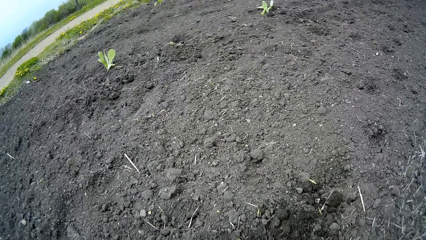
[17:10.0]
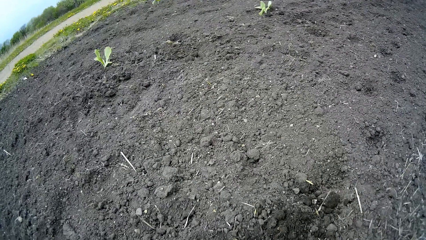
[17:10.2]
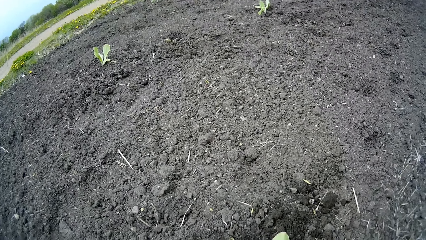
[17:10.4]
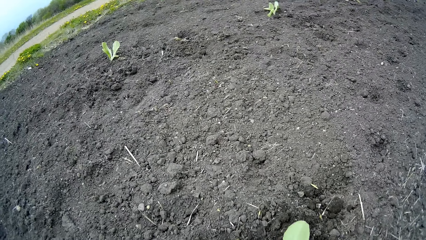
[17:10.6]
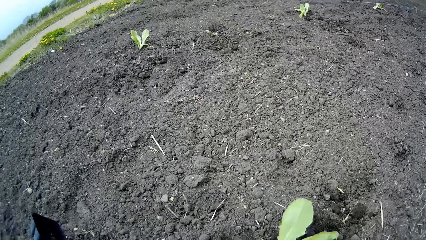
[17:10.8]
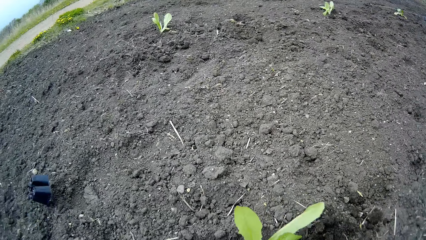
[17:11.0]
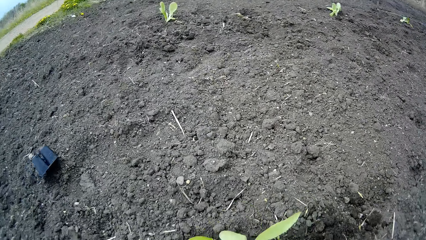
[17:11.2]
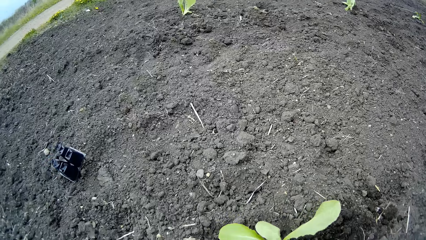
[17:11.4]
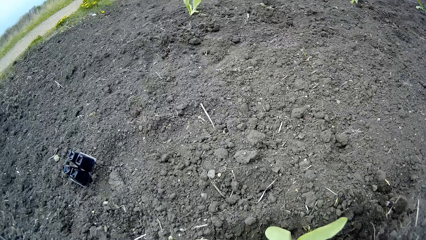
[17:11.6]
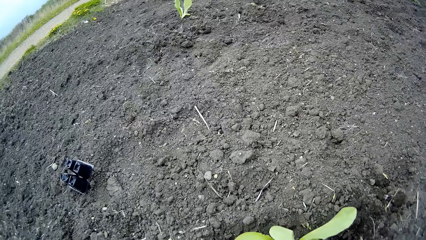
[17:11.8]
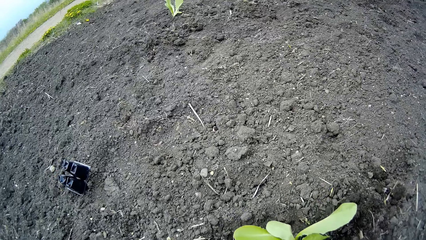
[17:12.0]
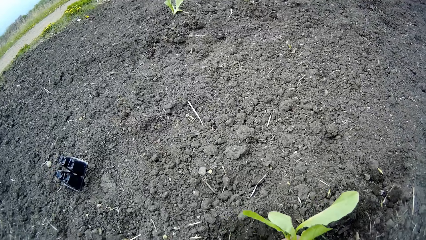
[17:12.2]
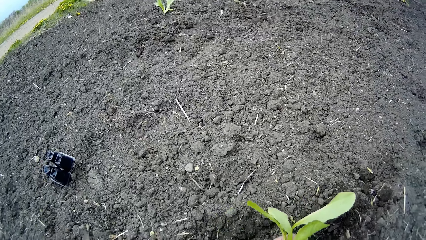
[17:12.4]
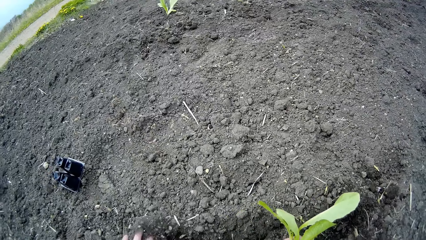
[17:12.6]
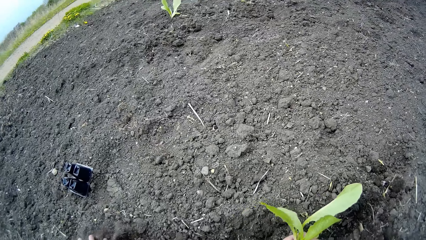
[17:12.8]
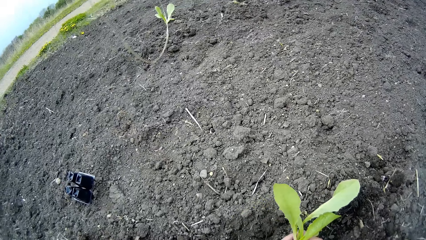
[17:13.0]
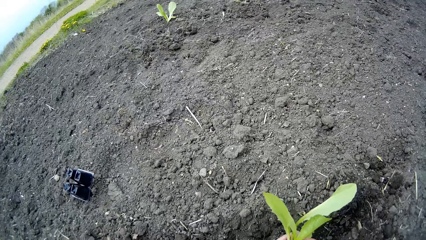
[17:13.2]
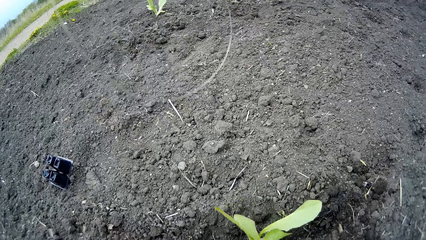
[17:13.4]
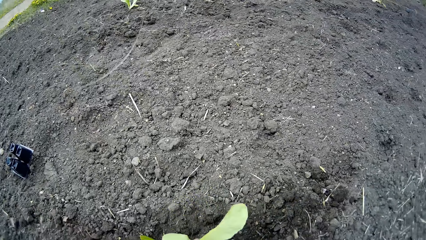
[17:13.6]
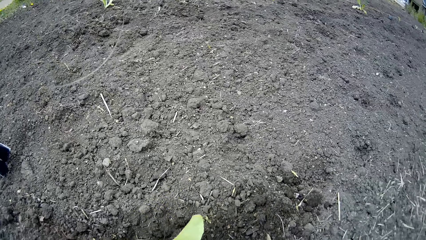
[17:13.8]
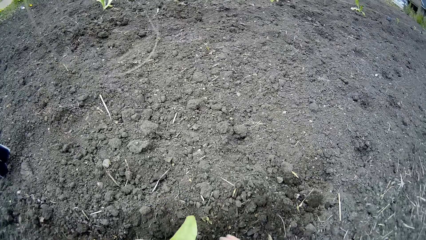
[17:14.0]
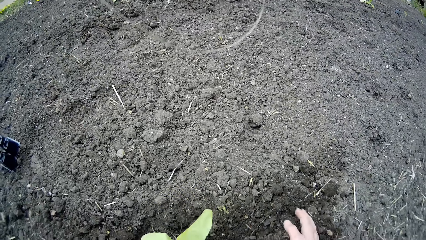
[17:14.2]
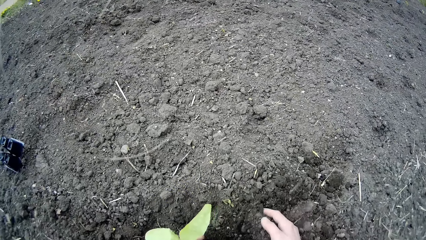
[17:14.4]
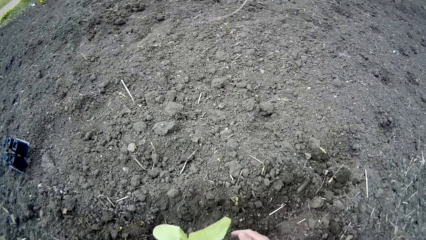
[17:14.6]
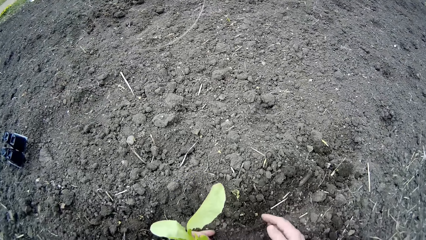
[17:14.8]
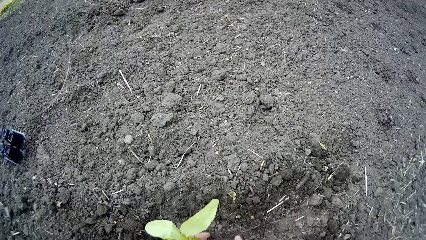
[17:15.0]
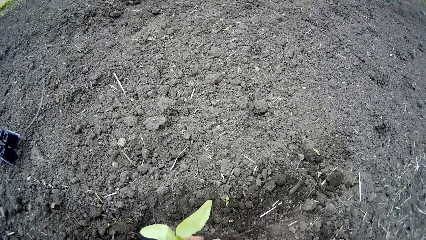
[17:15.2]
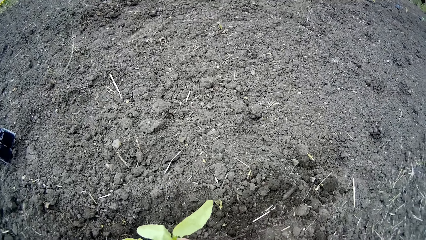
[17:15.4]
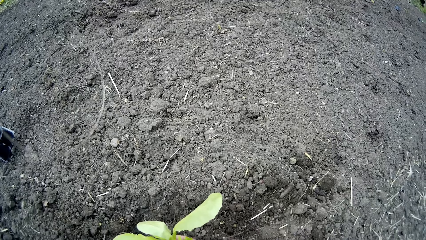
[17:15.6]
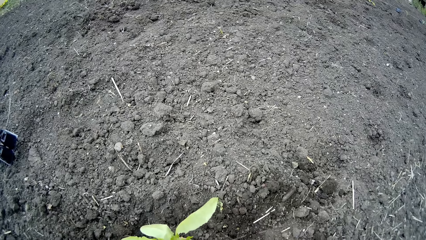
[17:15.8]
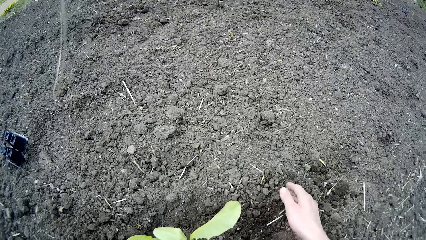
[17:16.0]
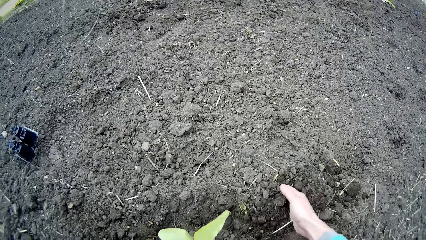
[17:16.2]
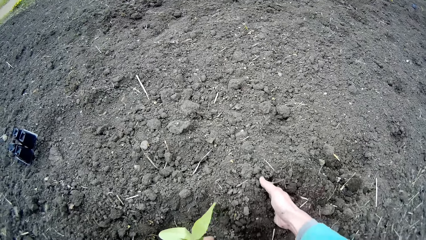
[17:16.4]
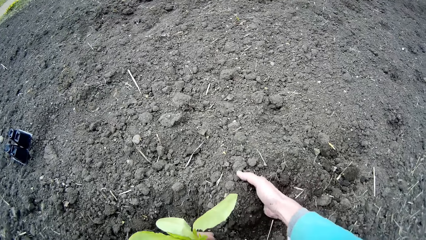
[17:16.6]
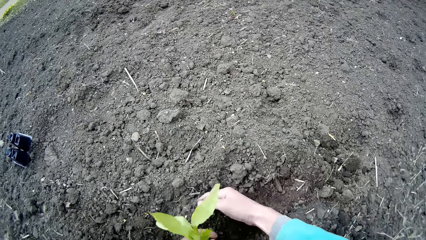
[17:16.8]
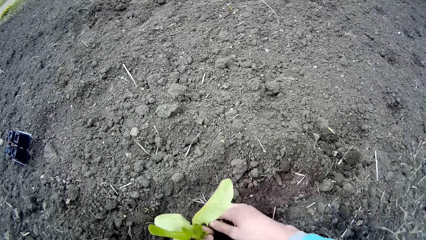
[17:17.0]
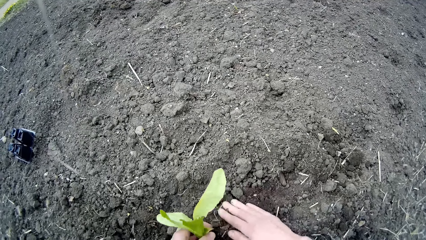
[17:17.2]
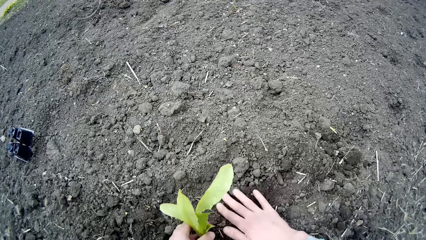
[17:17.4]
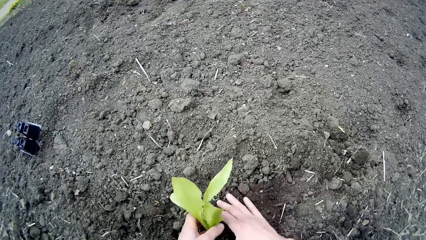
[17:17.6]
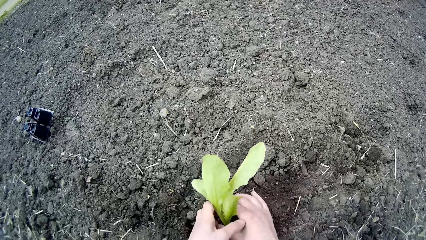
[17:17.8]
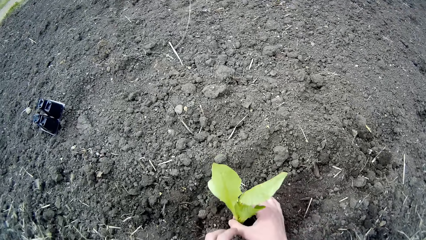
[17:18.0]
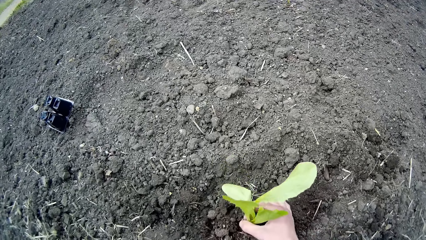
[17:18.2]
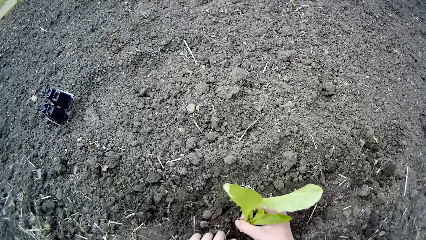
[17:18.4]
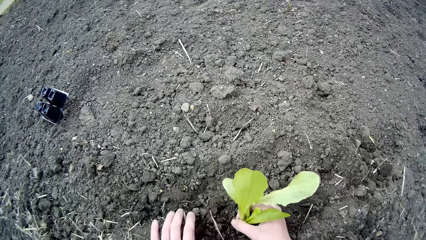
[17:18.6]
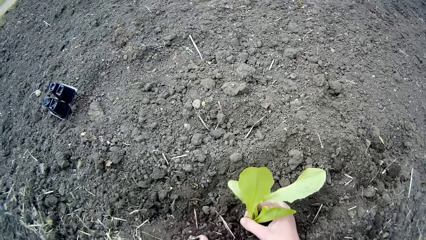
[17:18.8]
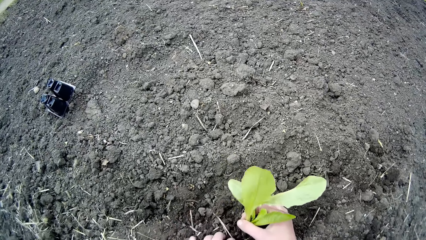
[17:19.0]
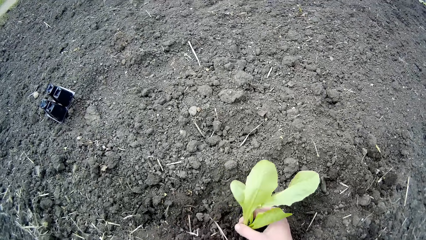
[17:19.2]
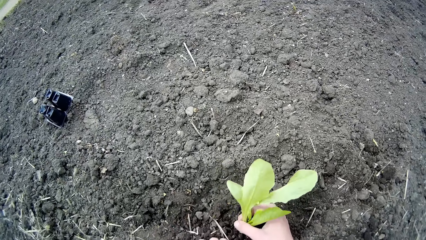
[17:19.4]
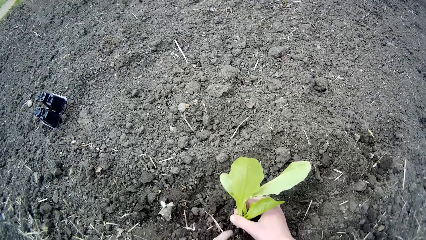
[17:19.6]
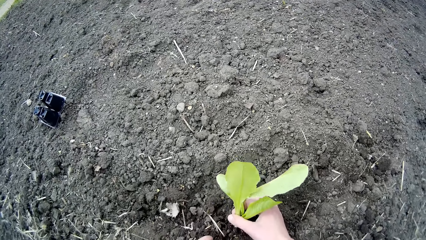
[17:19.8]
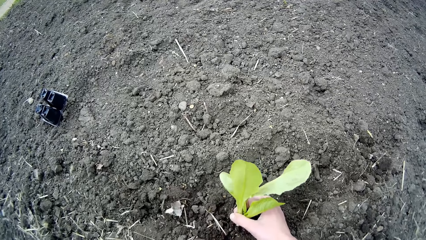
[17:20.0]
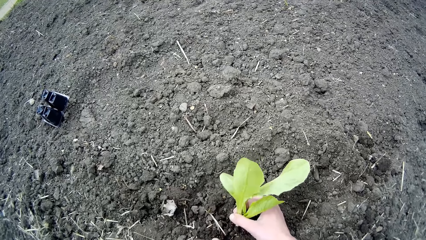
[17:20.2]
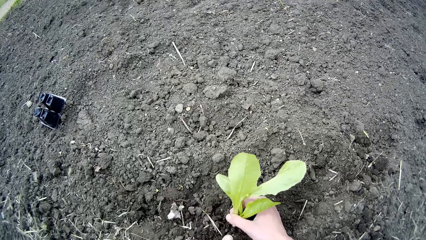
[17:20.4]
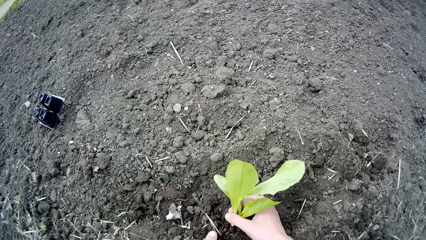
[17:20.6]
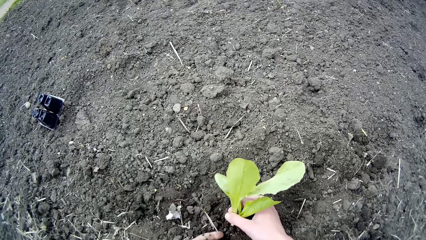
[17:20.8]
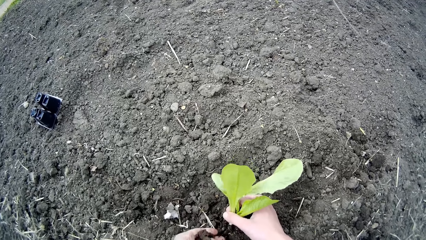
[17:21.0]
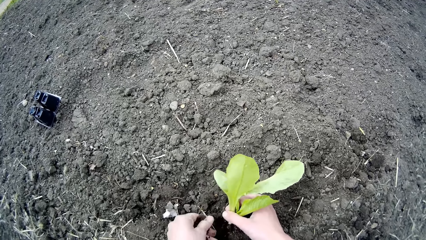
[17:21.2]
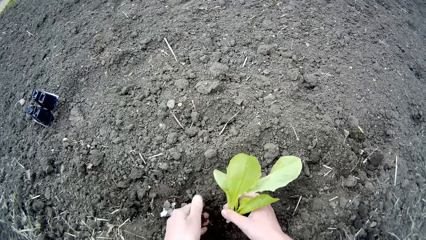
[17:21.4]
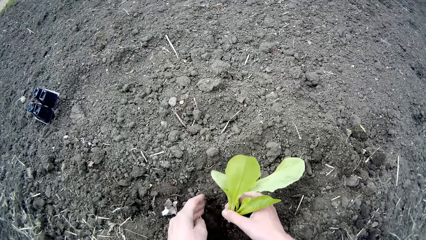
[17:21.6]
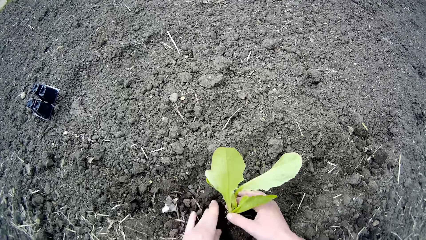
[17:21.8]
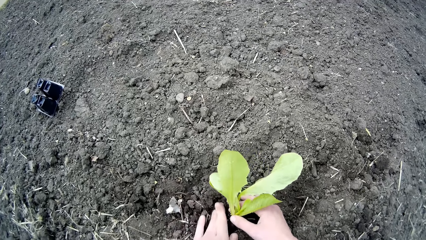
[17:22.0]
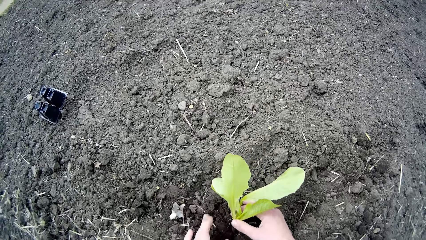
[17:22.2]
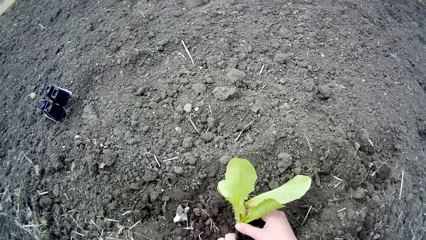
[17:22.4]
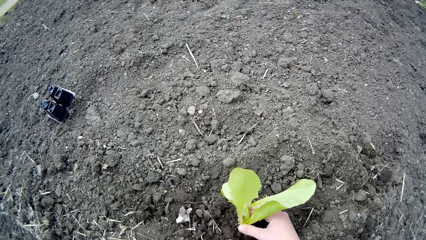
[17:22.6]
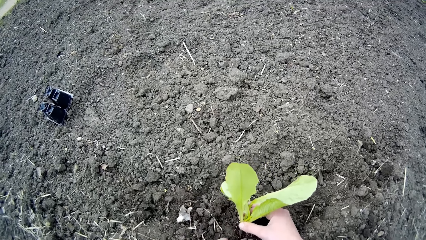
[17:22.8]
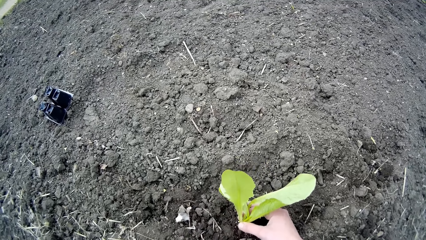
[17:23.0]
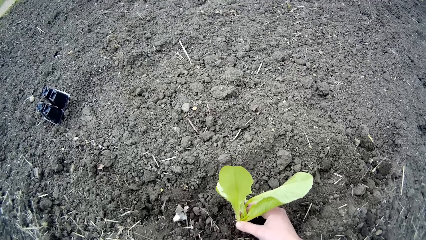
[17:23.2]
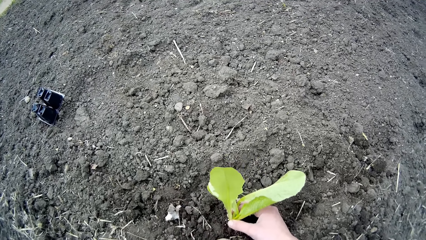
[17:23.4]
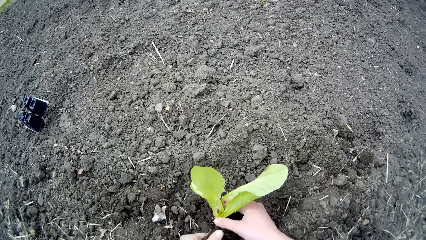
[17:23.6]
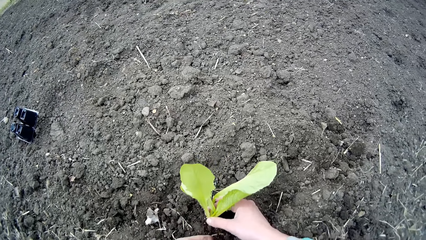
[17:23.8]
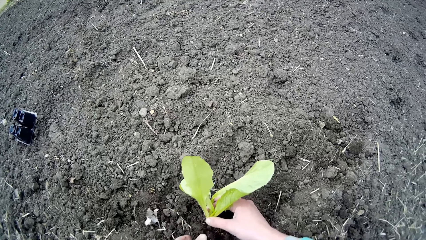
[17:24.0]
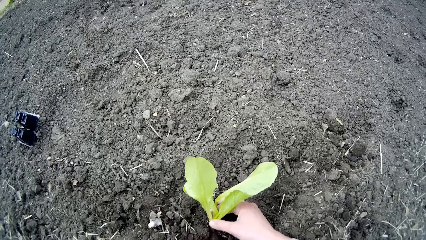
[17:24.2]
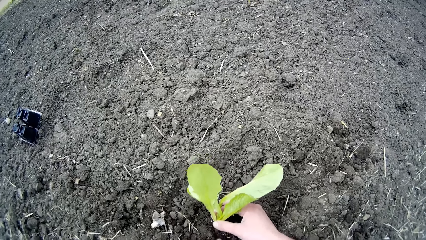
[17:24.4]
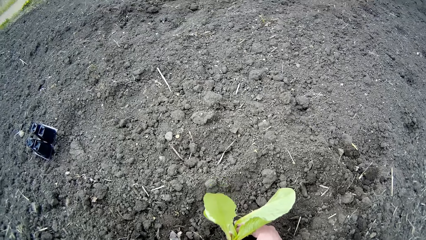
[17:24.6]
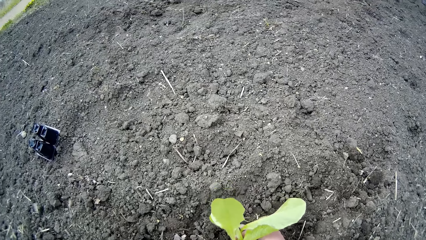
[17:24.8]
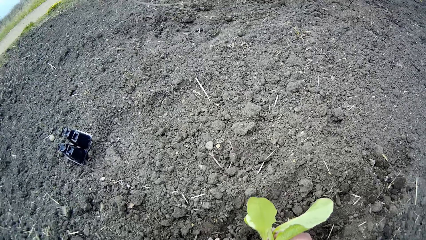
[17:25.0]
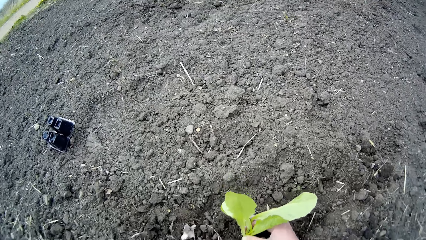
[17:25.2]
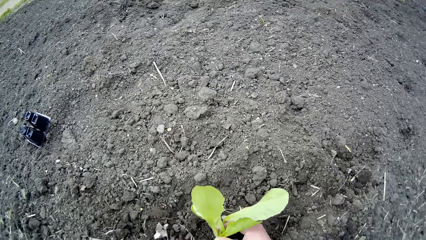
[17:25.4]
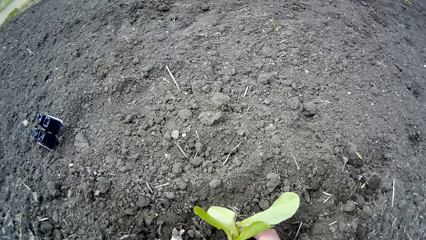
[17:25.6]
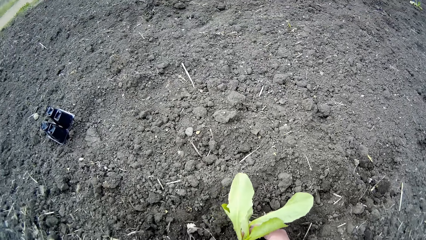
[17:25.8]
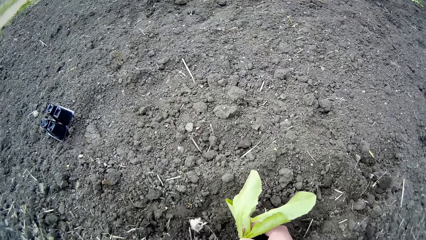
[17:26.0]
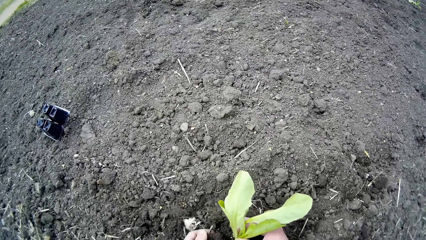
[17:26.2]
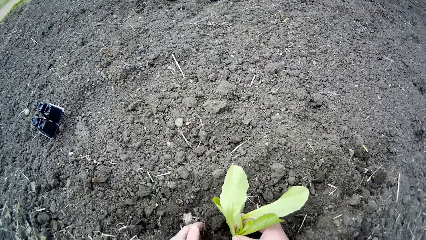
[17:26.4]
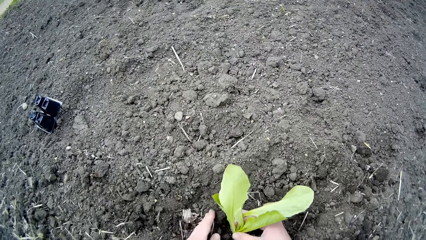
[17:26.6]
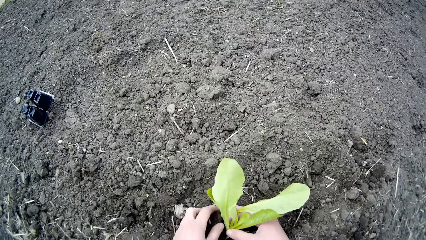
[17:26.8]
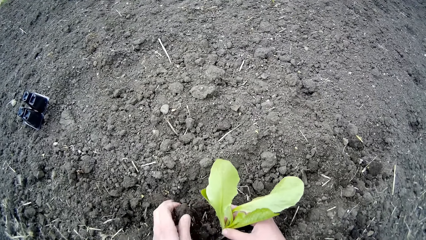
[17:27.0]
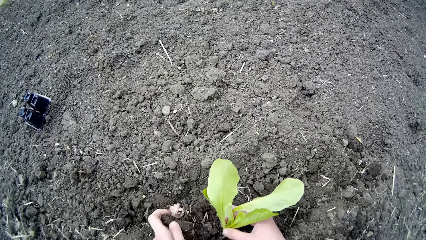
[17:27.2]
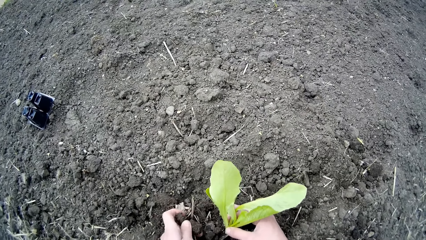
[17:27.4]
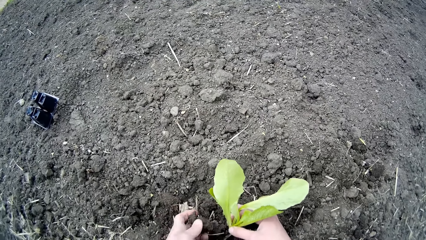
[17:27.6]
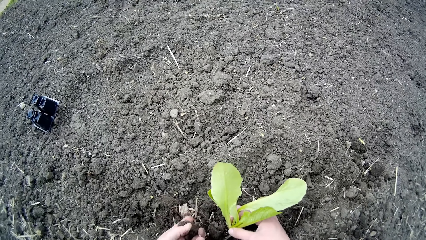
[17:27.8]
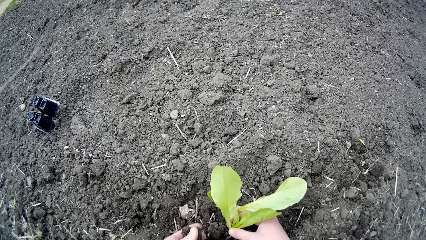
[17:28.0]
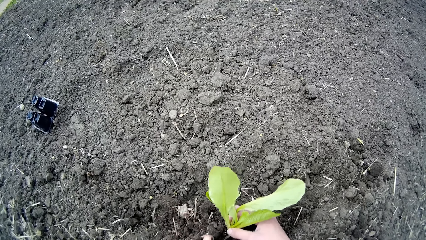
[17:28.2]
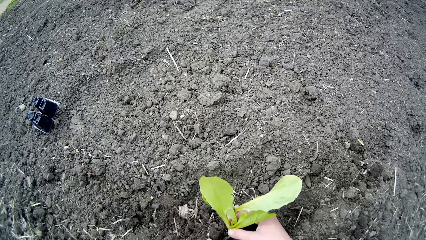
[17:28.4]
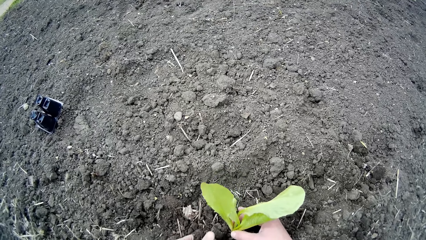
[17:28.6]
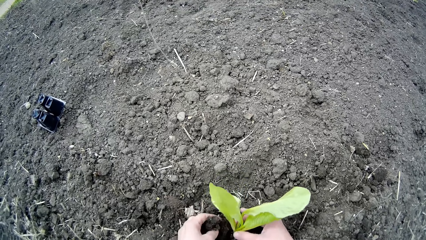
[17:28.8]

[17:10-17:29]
The camera wearer throws a plant pot on the ground. He places a plant in a hole. He shifts soil on the ground with his left hand. He adds soil to the plant with his right hand. He covers the plant with soil. He holds the plant with his right hand. He adds soil to the plant with his left hand.
